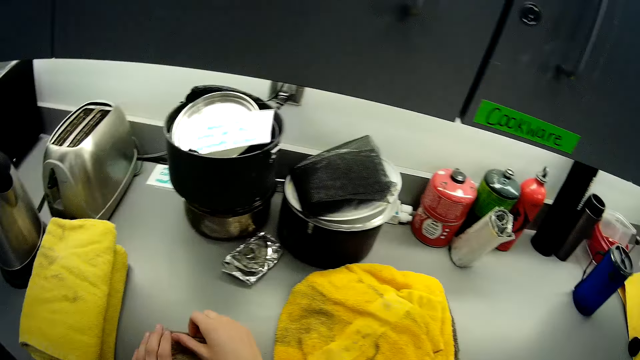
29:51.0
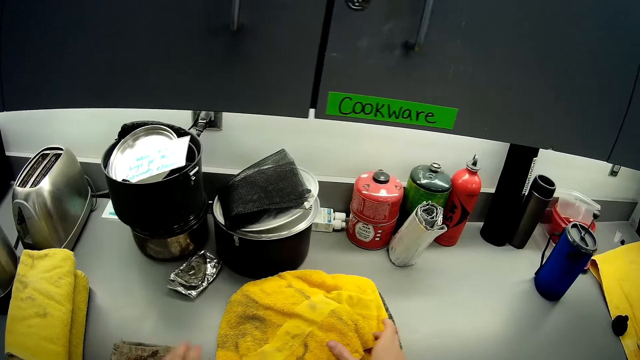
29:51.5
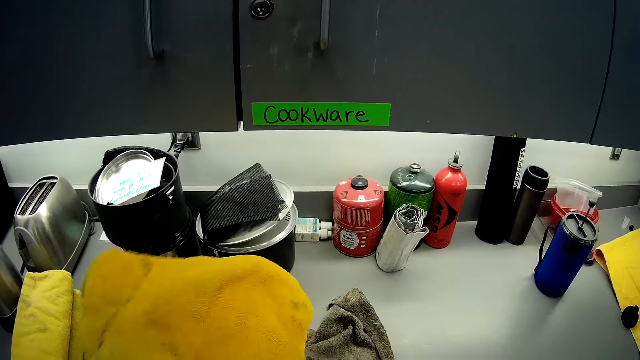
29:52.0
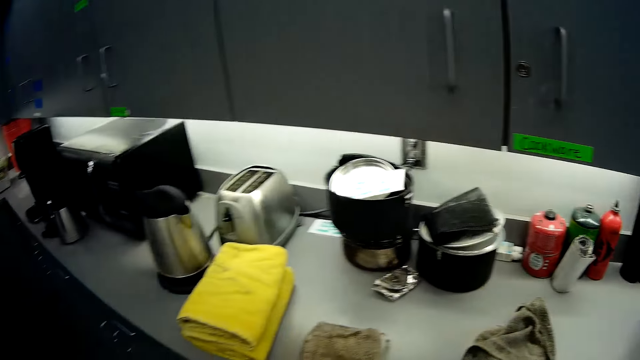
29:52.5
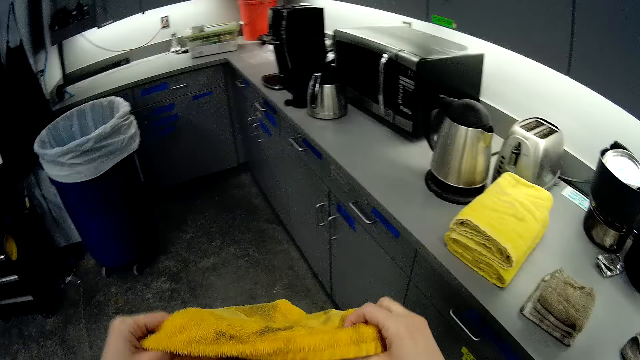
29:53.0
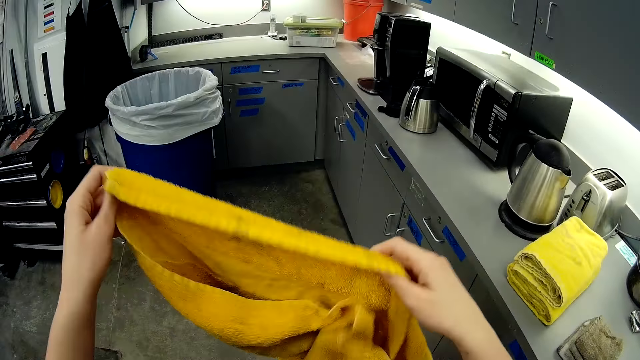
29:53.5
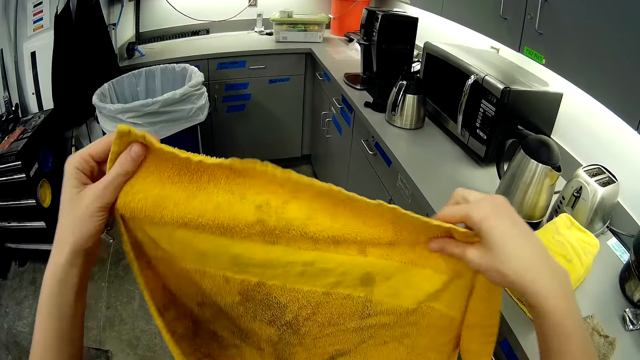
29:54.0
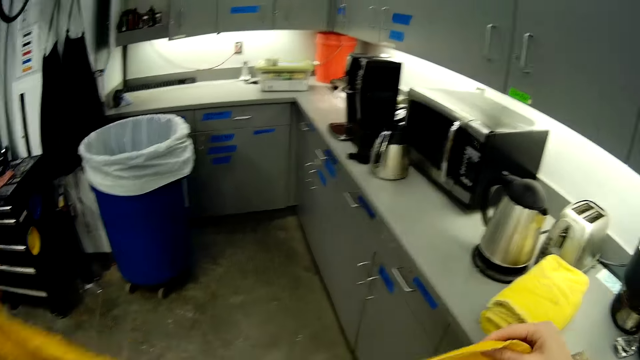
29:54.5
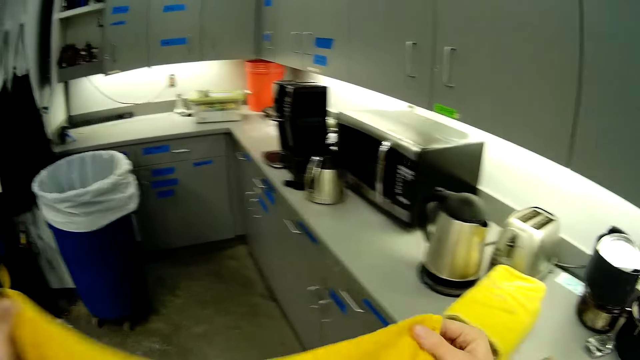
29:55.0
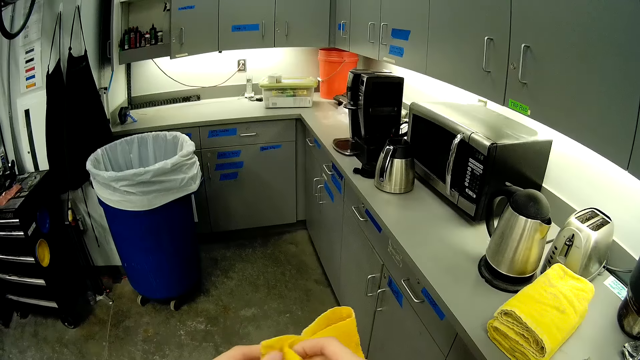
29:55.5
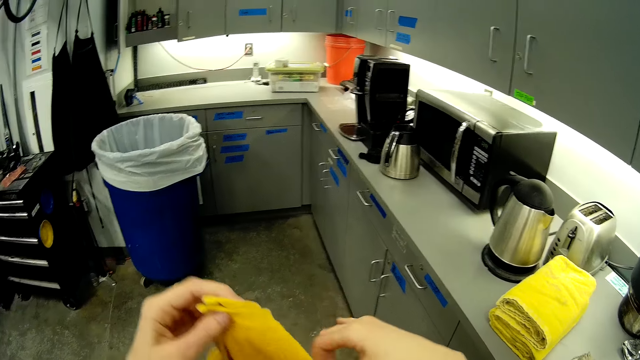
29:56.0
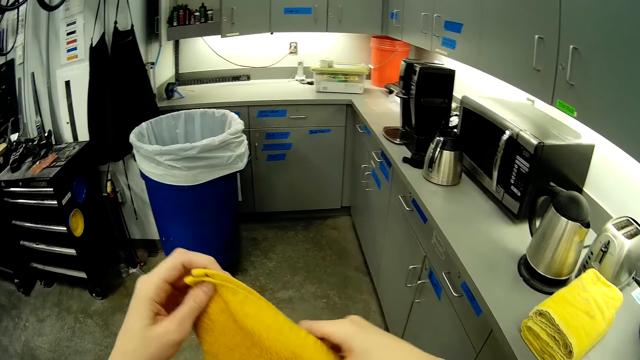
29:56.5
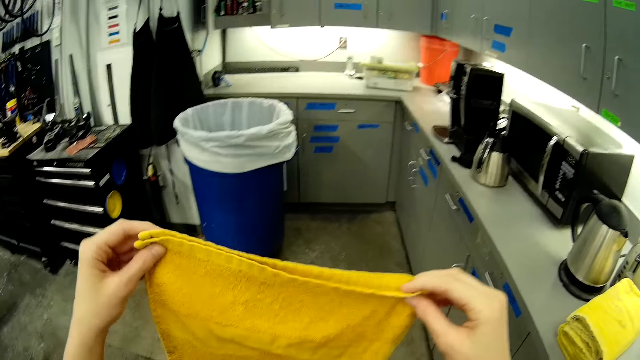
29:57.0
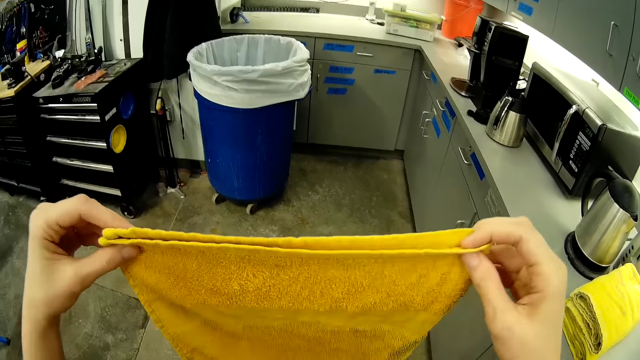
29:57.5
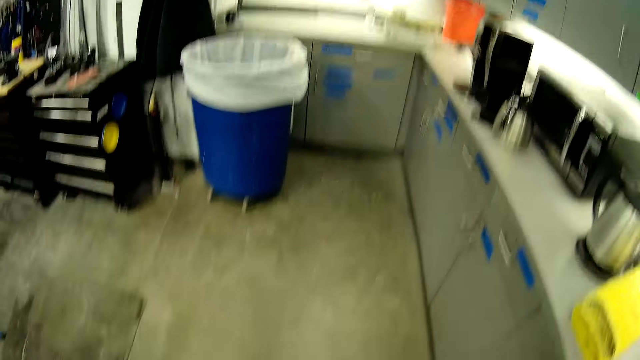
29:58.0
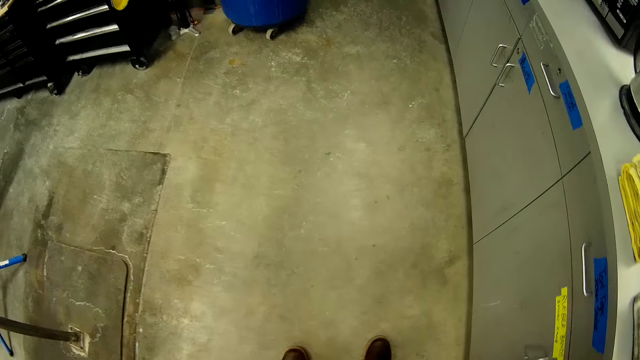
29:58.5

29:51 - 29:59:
The camera wearer takes the towel placed on the table. They fold the towel.
